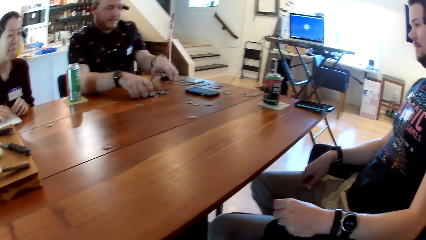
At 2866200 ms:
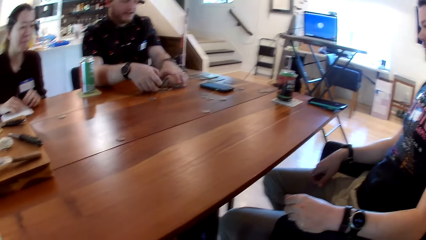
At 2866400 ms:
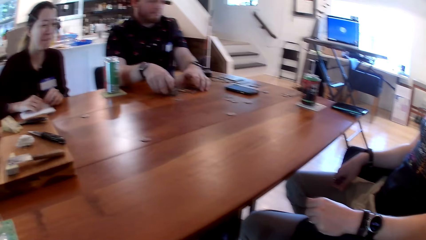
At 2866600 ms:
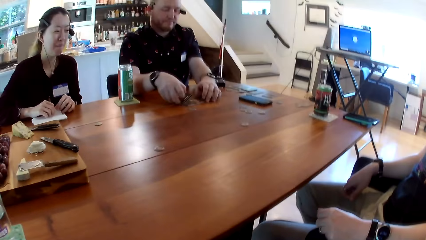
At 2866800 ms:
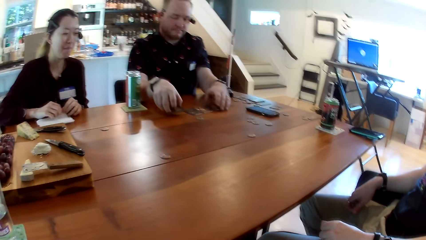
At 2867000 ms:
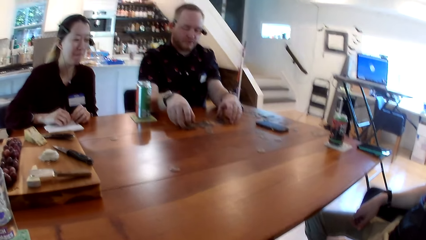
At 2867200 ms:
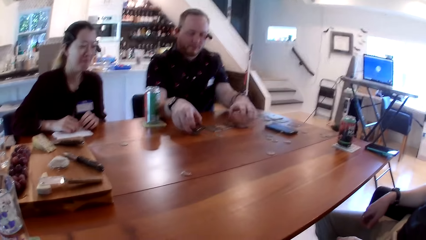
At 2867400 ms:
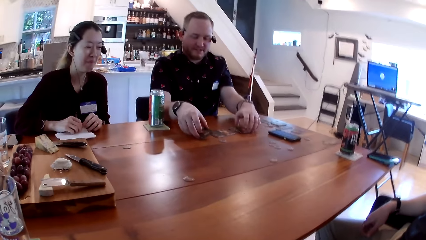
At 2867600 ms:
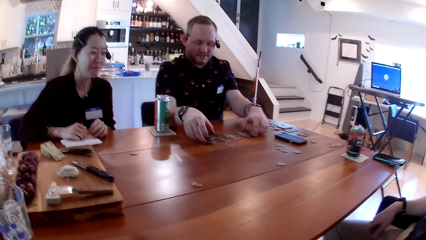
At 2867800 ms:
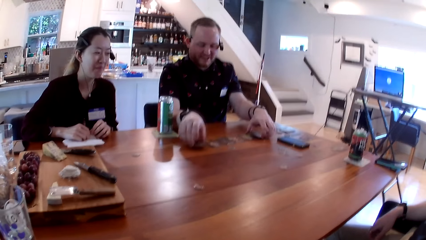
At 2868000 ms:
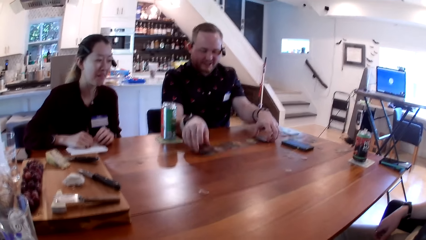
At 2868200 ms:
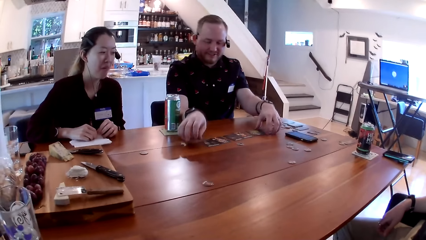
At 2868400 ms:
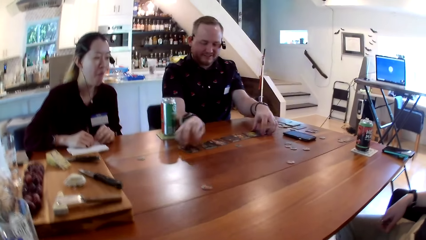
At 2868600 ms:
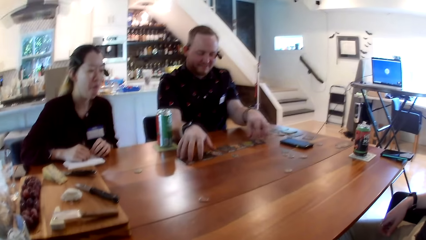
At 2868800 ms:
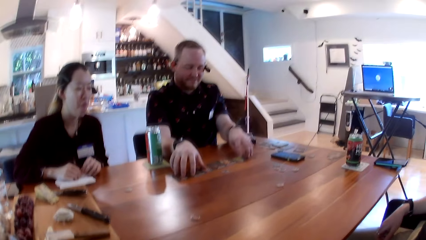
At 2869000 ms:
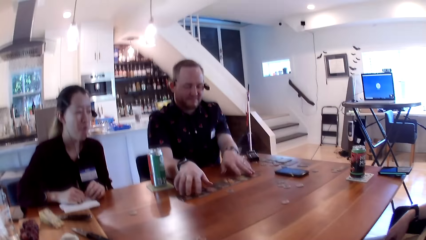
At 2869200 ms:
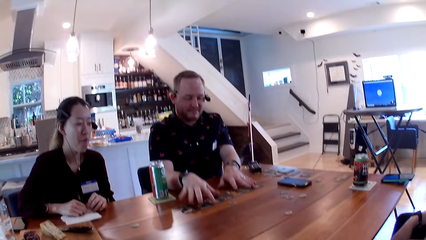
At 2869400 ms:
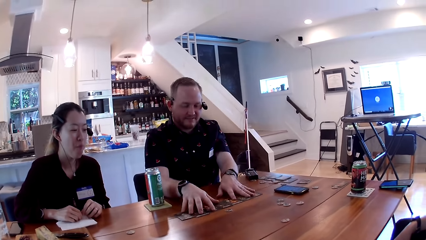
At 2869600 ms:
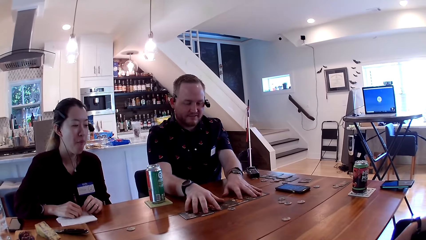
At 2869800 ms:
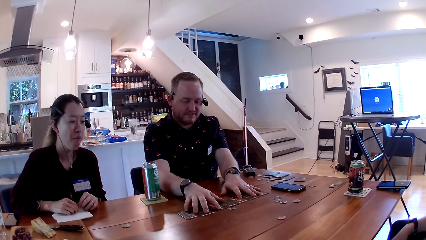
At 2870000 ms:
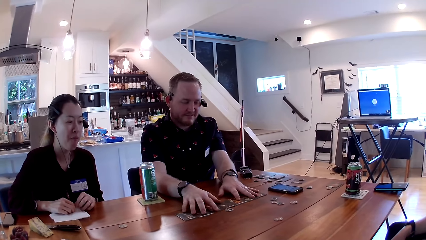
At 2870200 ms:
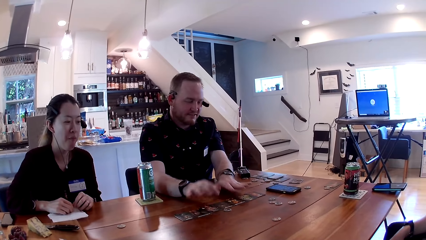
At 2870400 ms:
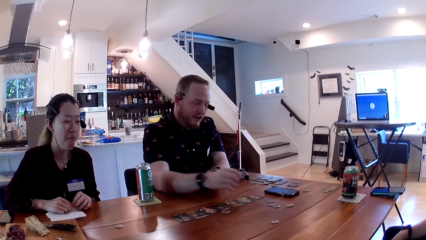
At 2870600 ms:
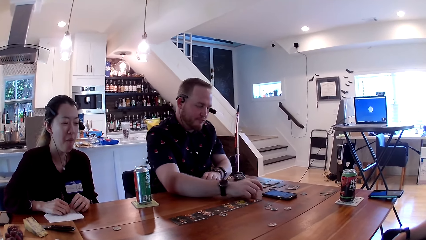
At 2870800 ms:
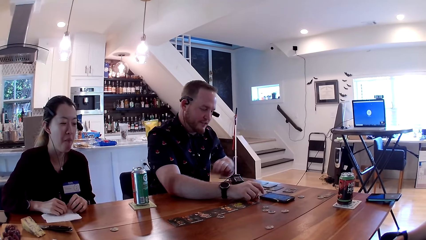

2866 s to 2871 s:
The first man arranges the cards on the table.

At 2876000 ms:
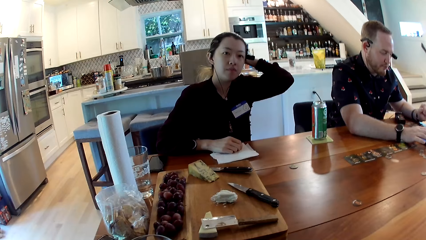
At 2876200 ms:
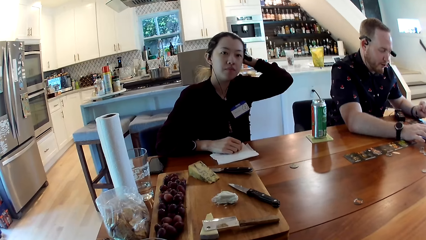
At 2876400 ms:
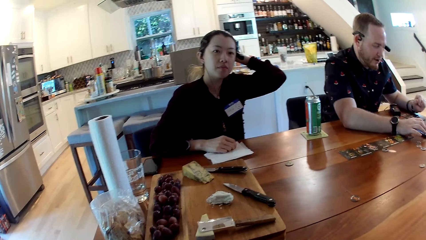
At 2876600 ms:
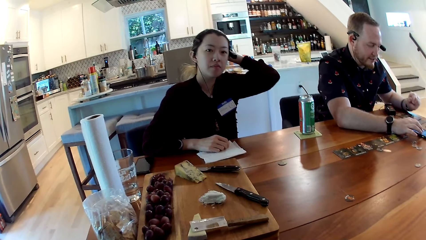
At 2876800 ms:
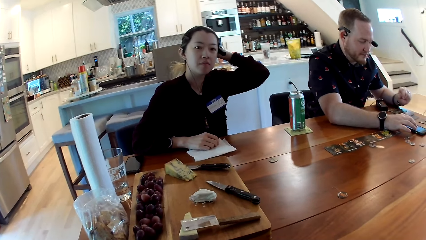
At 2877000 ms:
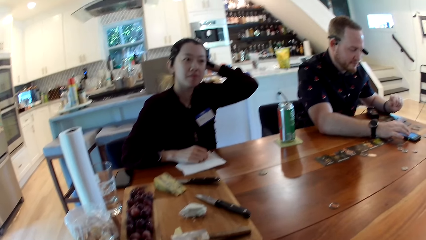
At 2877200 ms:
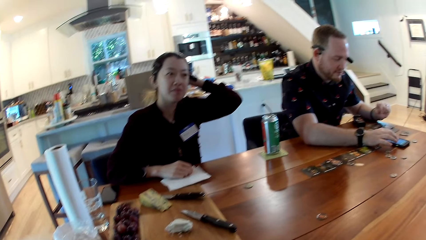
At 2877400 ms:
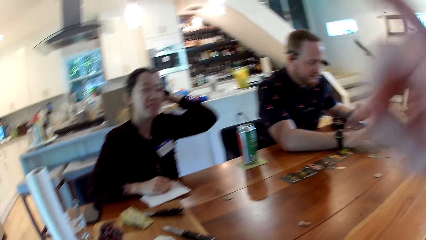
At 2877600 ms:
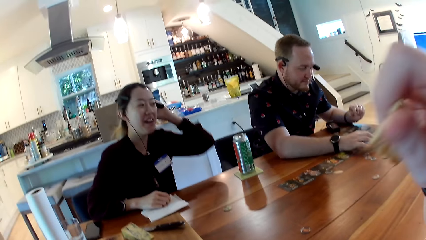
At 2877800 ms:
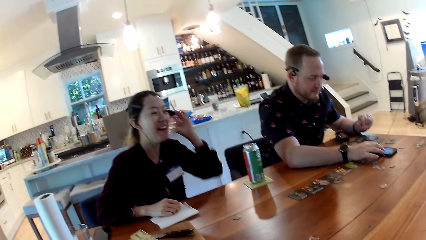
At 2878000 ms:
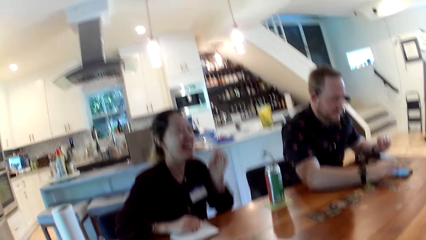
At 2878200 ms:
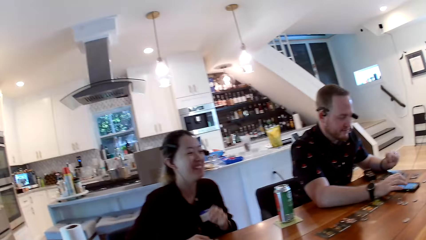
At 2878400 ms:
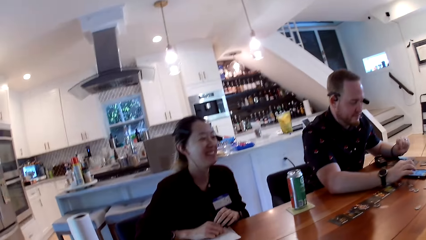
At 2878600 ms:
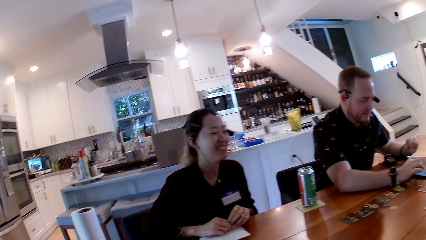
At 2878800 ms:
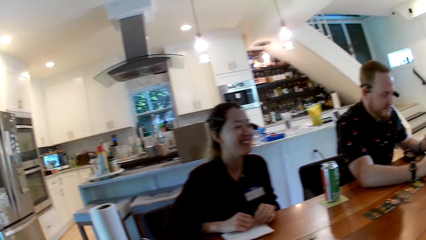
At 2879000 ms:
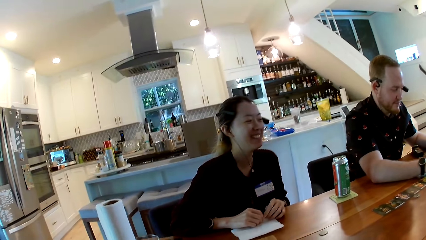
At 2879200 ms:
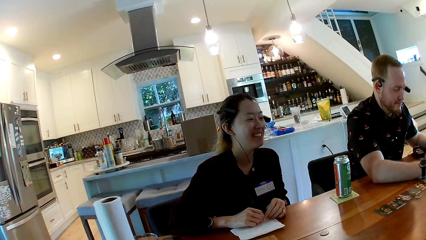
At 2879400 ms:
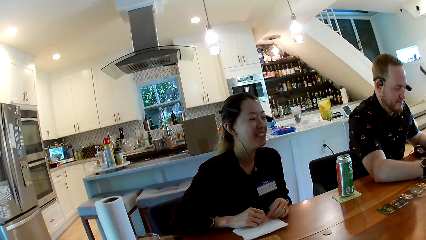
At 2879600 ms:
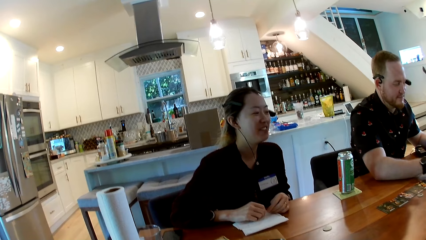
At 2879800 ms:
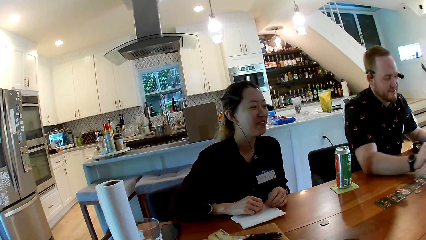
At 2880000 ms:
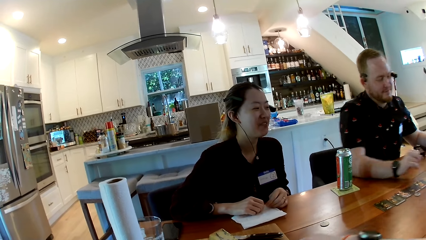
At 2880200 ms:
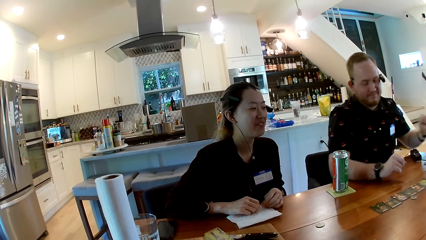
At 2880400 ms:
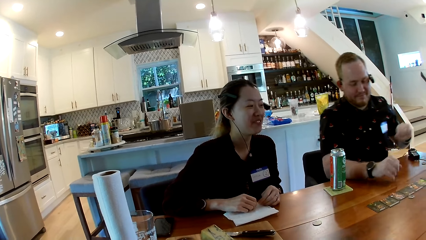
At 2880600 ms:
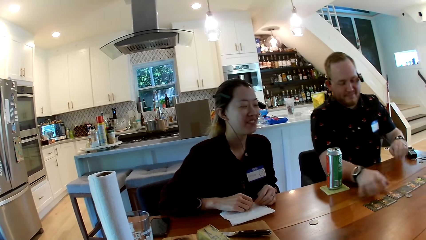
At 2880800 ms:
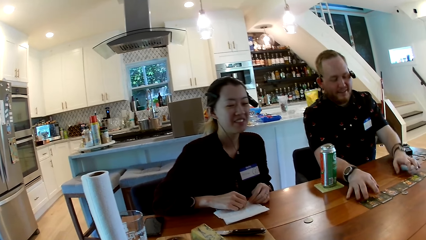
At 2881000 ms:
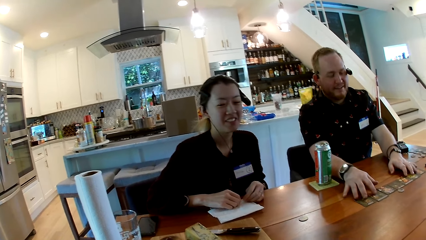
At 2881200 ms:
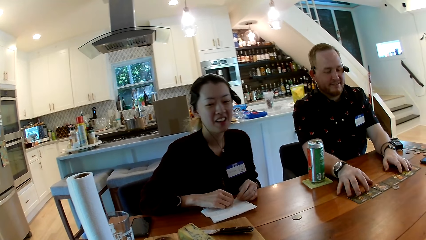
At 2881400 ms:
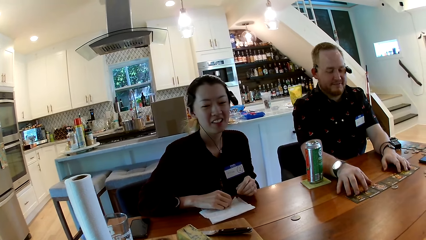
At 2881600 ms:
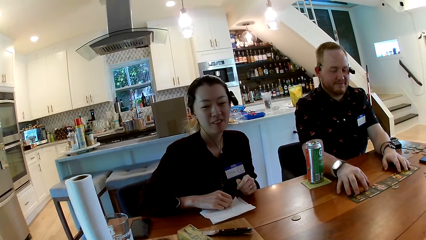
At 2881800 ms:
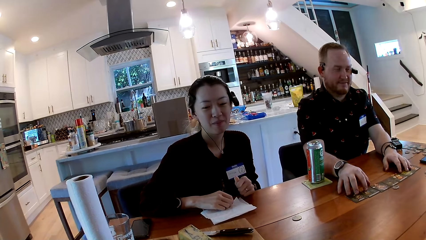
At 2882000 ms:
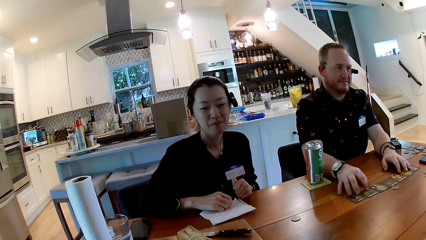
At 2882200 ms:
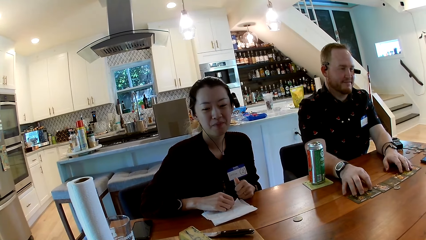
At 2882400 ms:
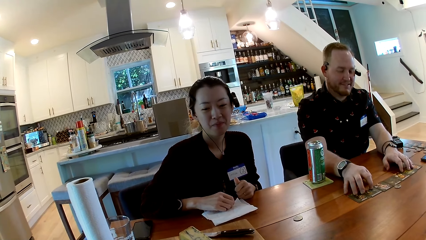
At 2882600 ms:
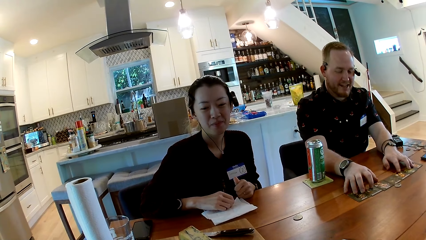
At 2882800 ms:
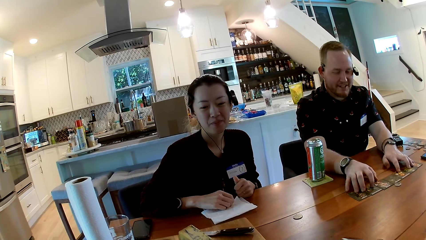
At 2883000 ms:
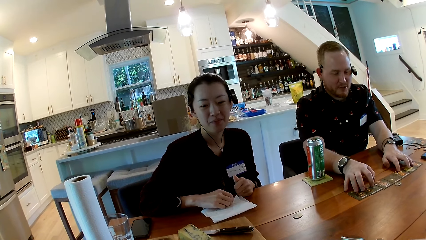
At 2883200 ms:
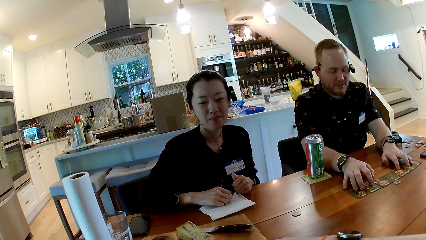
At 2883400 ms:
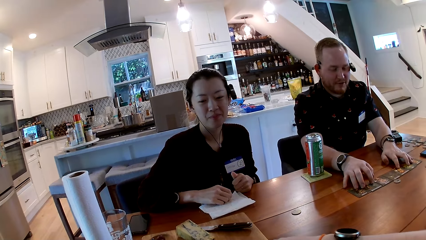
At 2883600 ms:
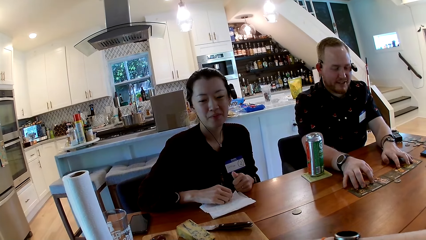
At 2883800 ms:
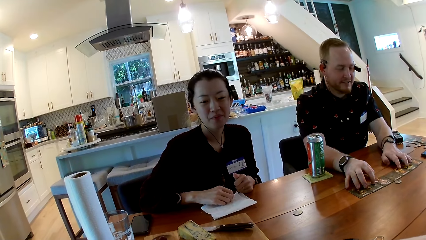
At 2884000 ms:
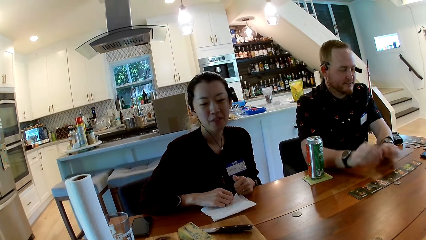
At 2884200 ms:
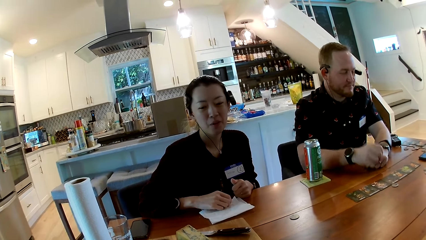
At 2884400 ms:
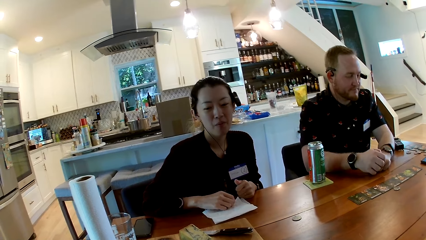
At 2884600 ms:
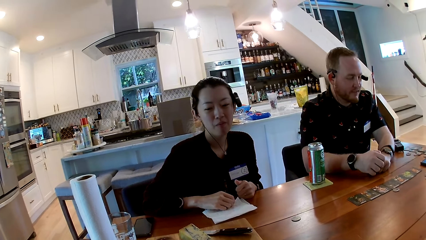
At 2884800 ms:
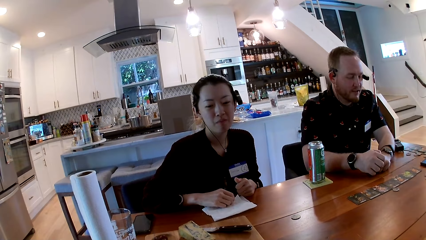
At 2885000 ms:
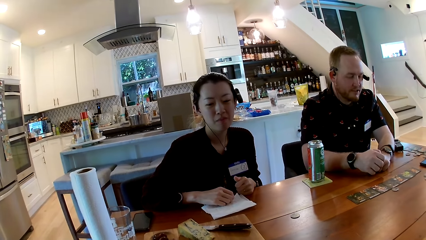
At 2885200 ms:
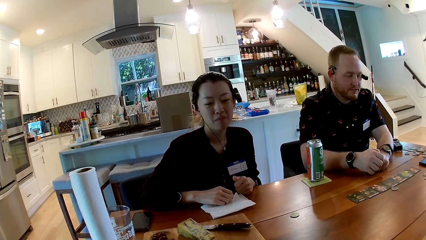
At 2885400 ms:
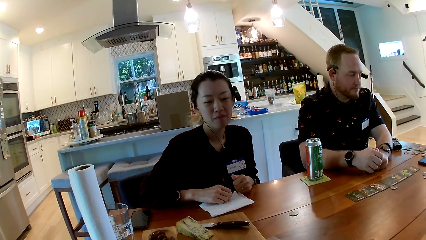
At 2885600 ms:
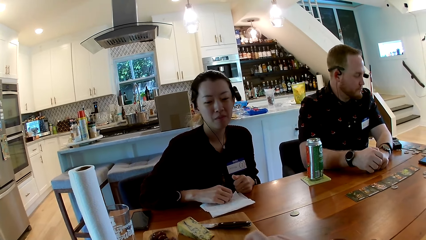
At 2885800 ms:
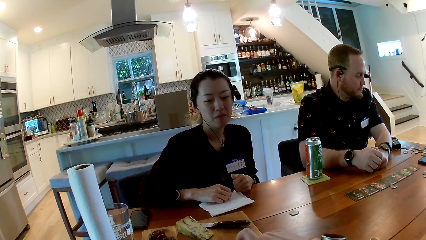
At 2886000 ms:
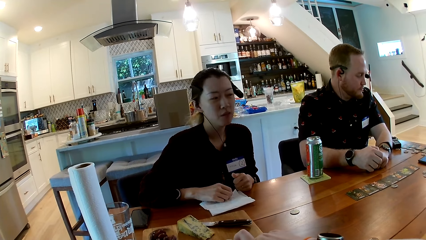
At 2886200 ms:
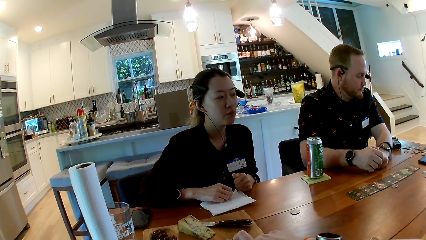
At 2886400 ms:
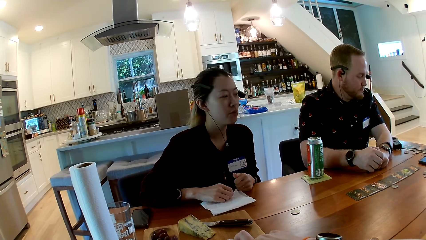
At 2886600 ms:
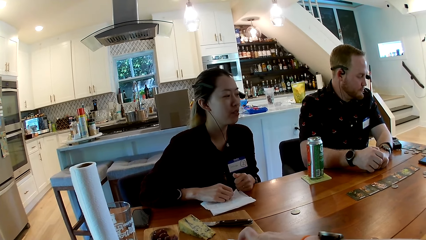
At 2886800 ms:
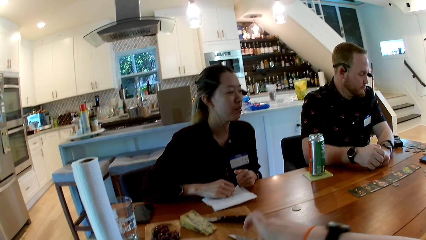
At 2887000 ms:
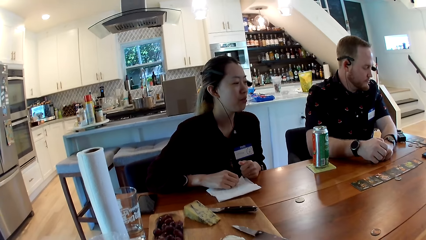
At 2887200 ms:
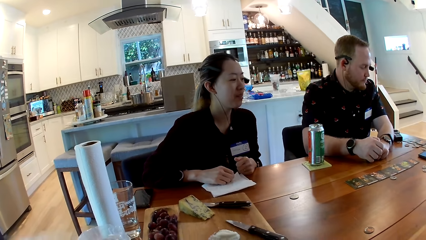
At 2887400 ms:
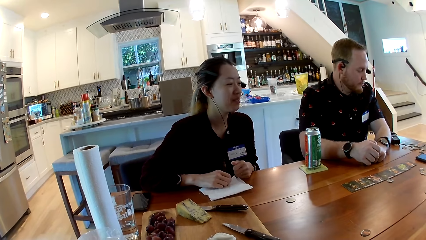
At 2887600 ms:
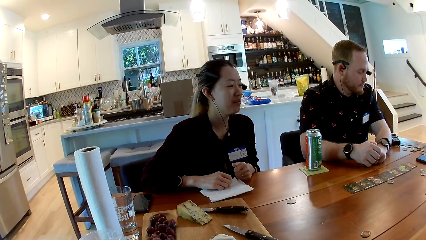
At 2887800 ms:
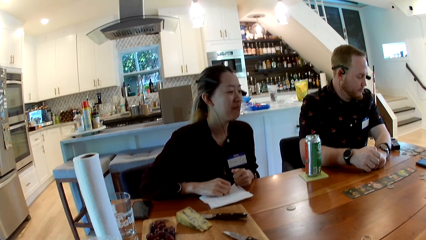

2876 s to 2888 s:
The first man converses with the other man. The woman laughs at the camera wearer and converses with the other man. The first man adjusts the cards with his hands. The woman interacts with the camera wearer.
